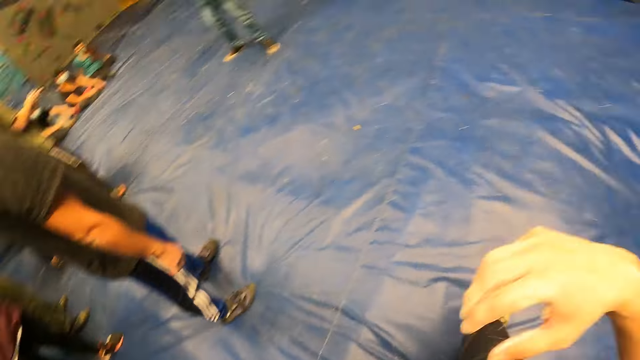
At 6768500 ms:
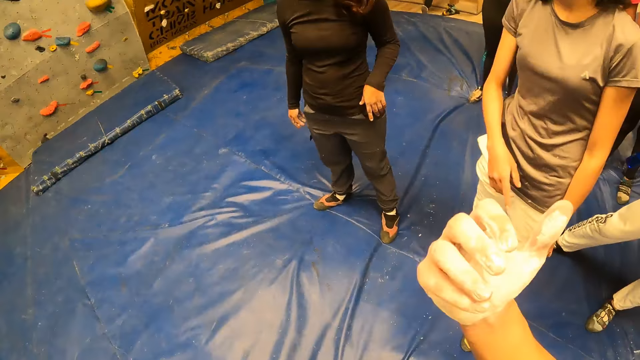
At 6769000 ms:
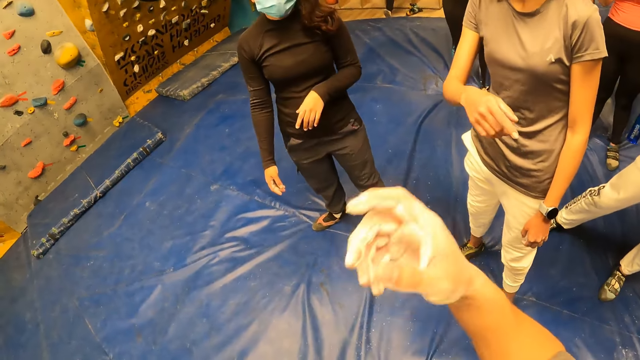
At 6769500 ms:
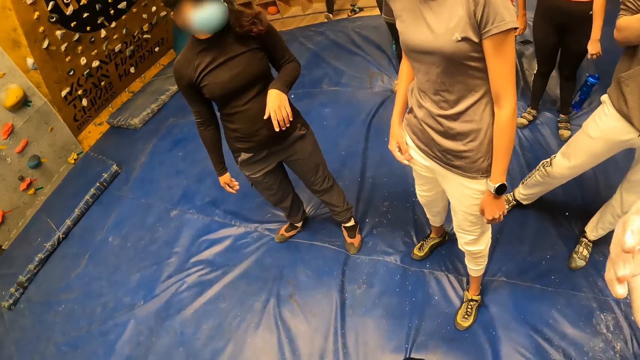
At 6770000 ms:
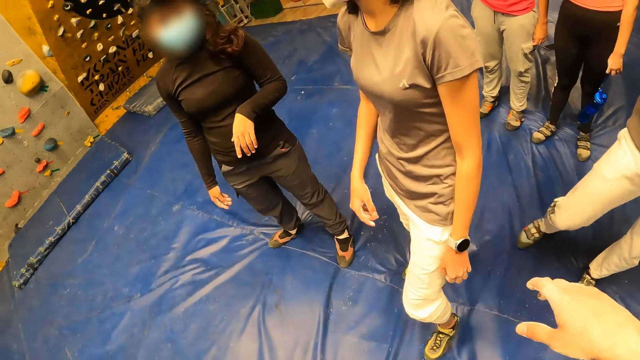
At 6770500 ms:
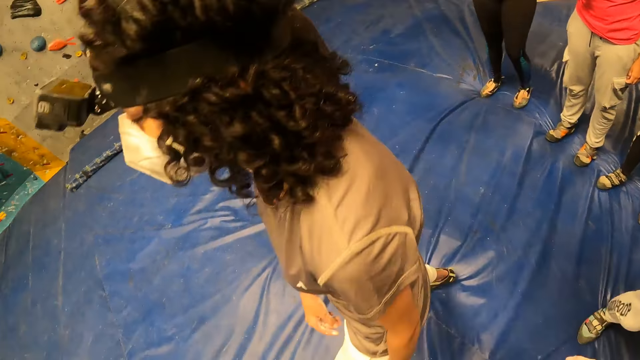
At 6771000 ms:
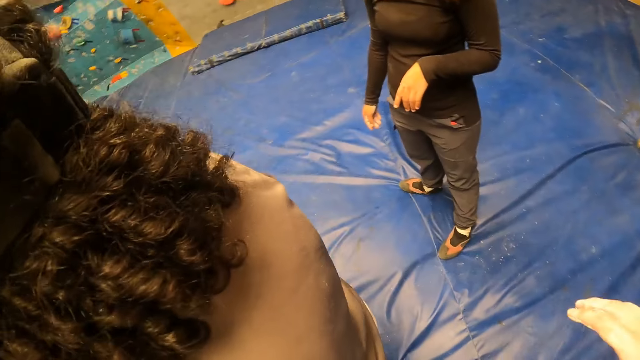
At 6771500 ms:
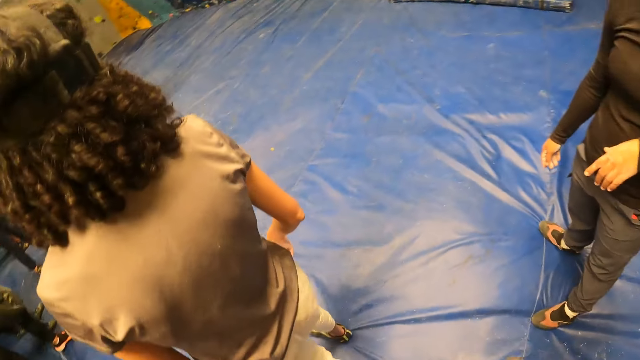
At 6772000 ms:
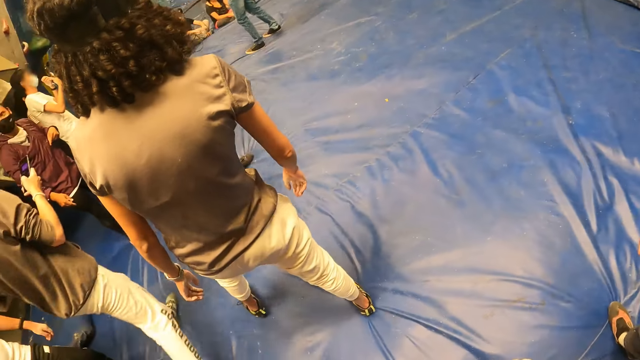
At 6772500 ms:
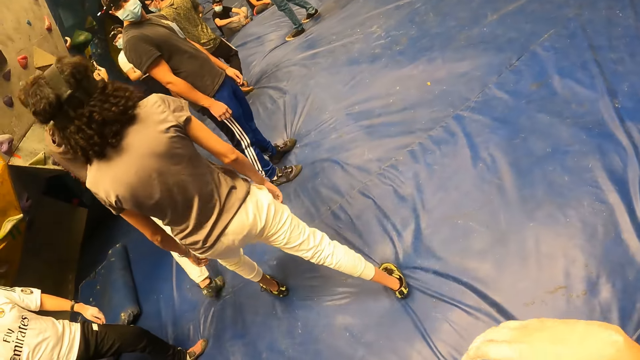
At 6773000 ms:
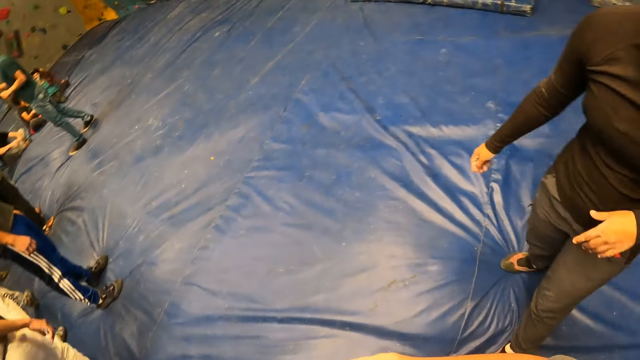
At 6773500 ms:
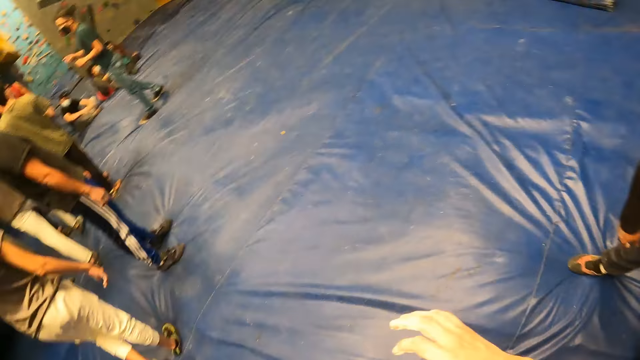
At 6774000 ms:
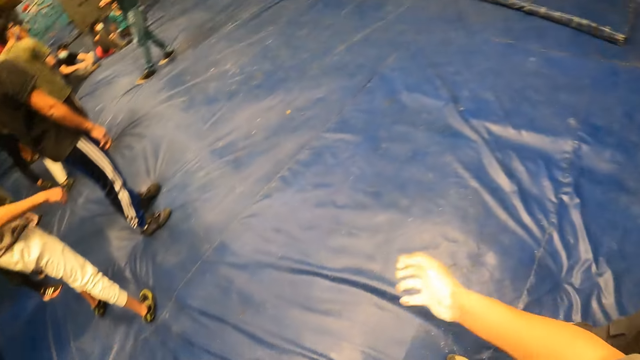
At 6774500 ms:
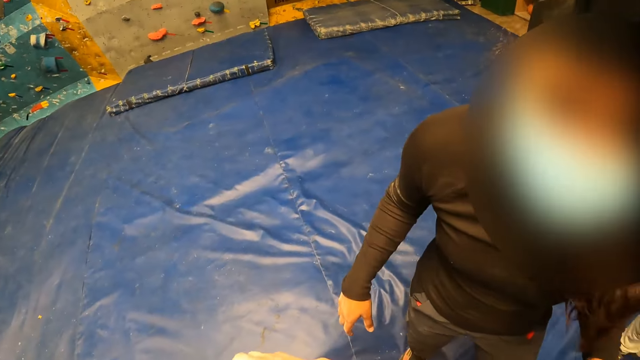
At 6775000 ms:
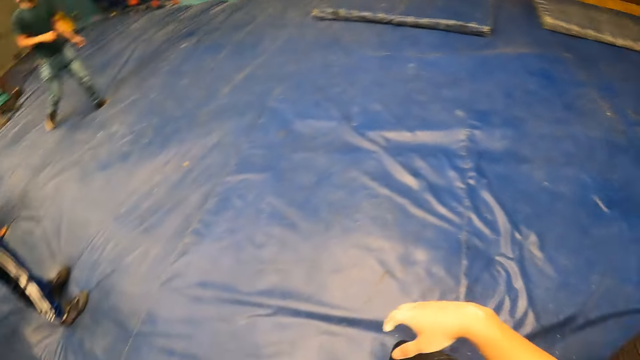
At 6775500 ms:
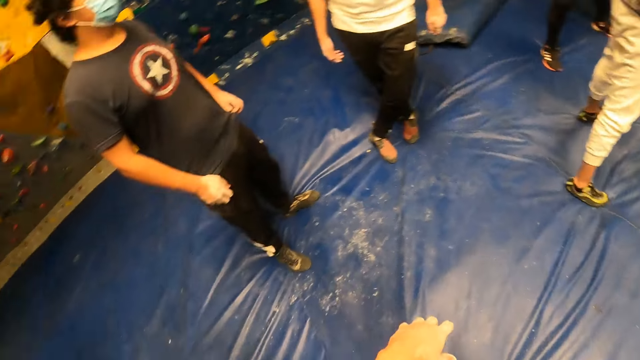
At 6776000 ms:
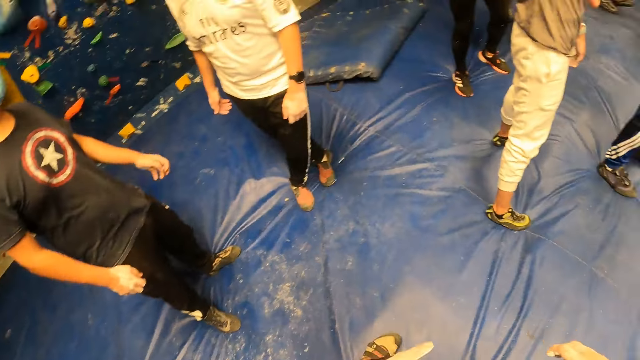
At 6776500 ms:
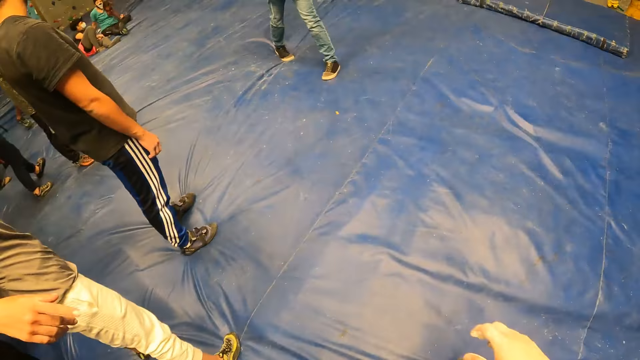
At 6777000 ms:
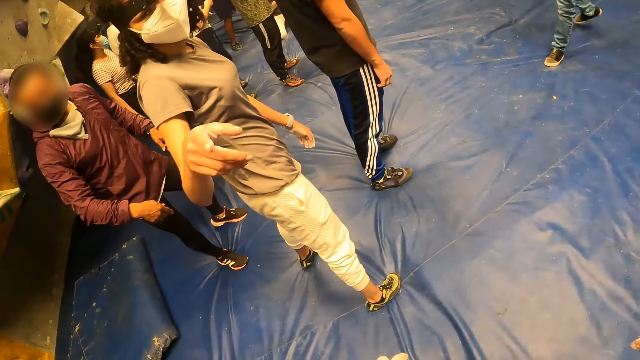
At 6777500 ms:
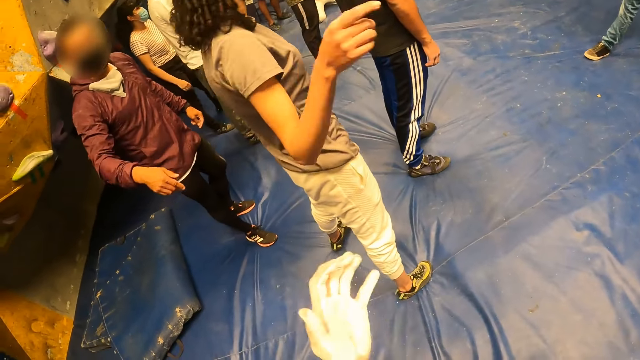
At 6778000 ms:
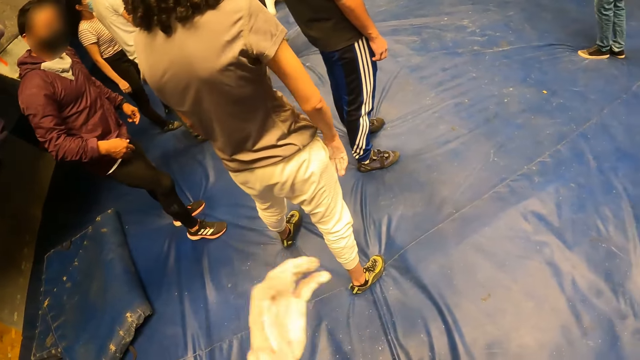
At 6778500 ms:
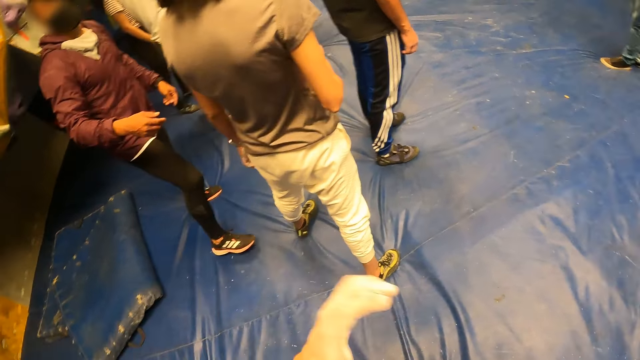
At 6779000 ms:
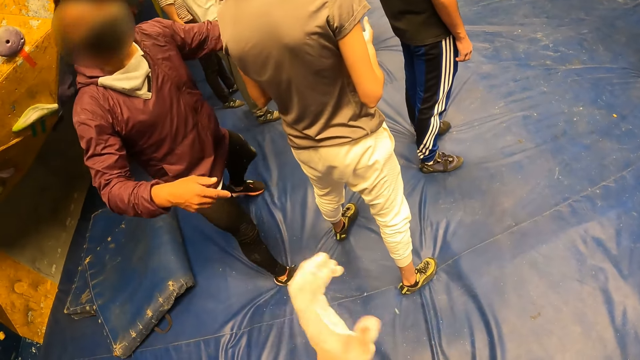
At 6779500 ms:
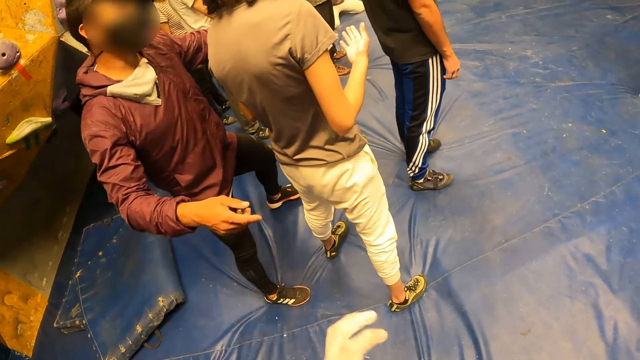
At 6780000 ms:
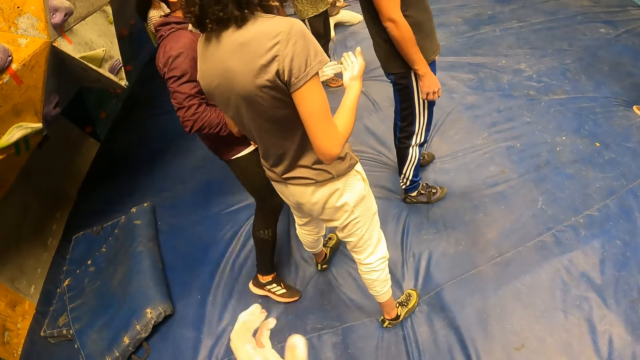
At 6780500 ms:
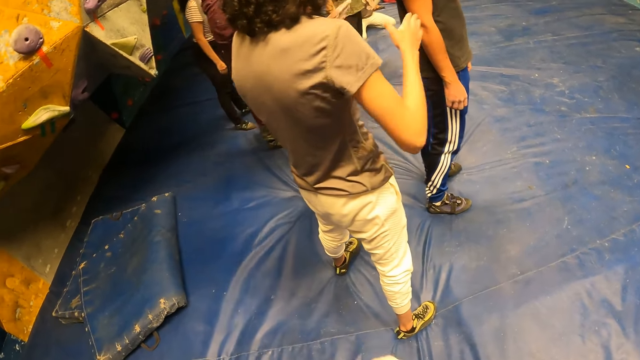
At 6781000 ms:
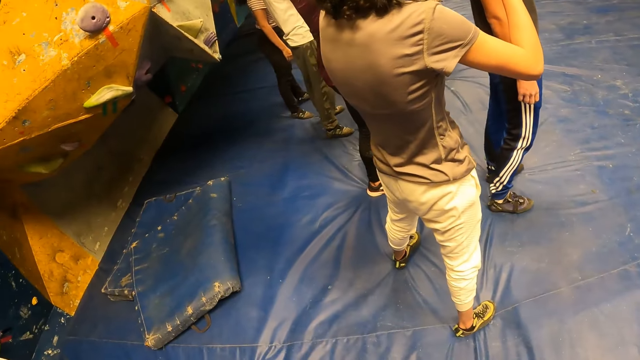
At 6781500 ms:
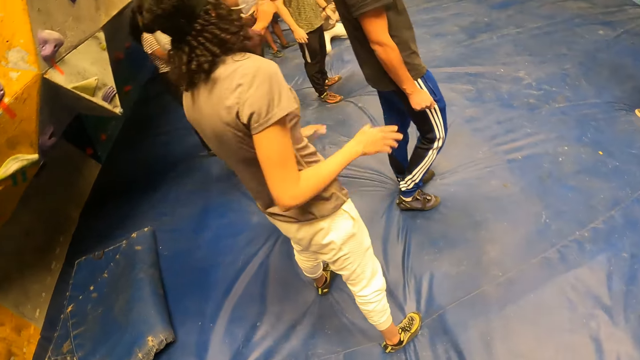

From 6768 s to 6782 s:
The camera wearer converses with a woman. He converses with another woman. He looks around. He converses with a group of people. He shakes his hand.

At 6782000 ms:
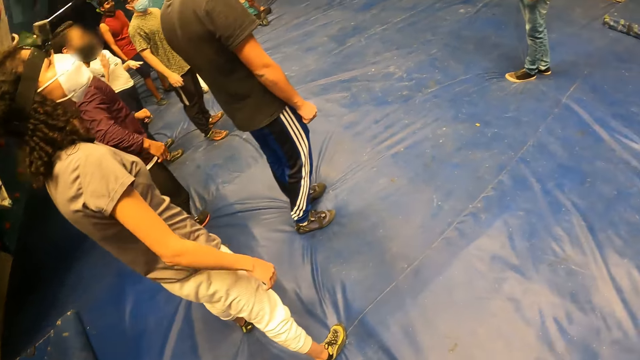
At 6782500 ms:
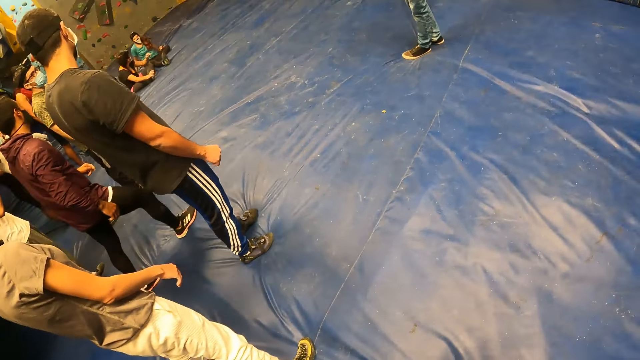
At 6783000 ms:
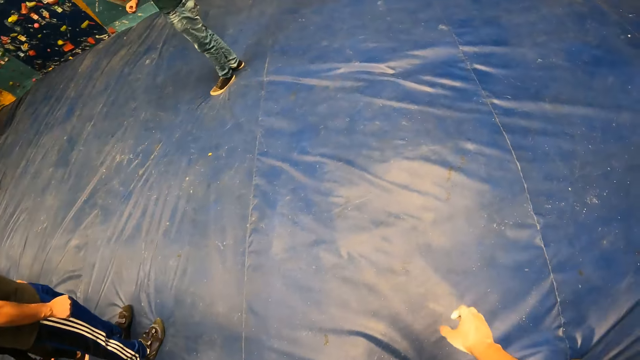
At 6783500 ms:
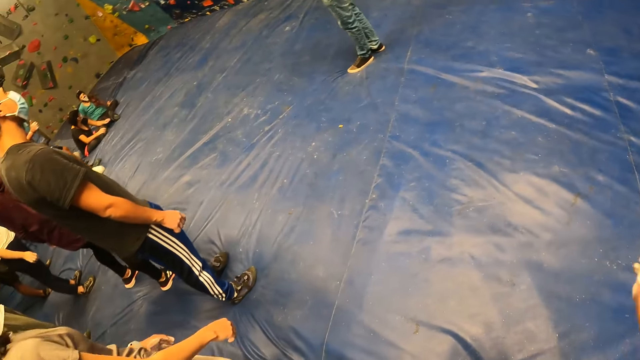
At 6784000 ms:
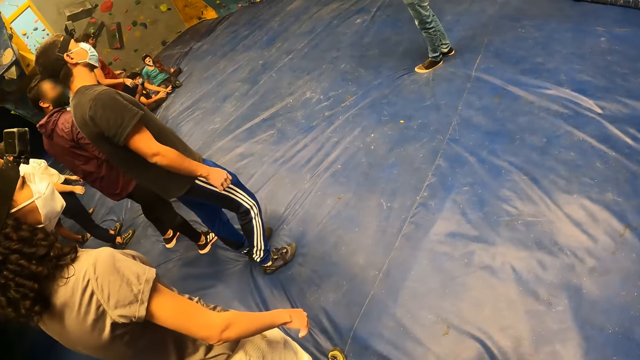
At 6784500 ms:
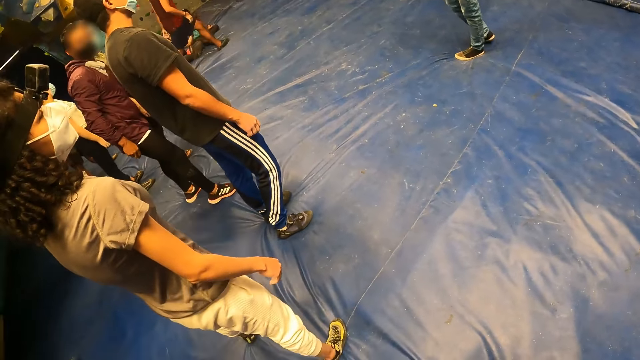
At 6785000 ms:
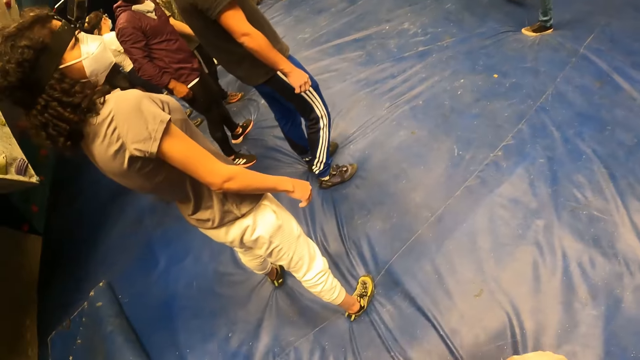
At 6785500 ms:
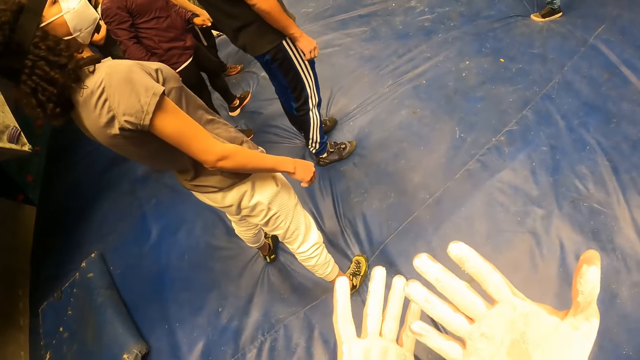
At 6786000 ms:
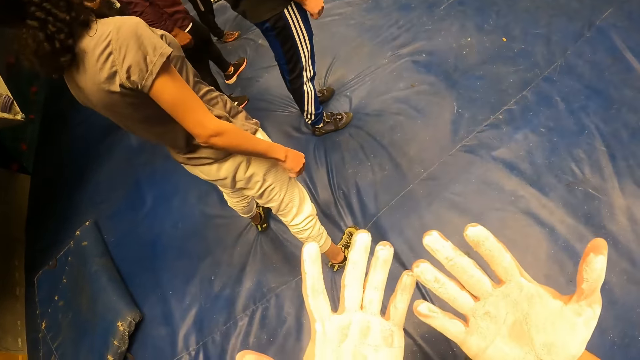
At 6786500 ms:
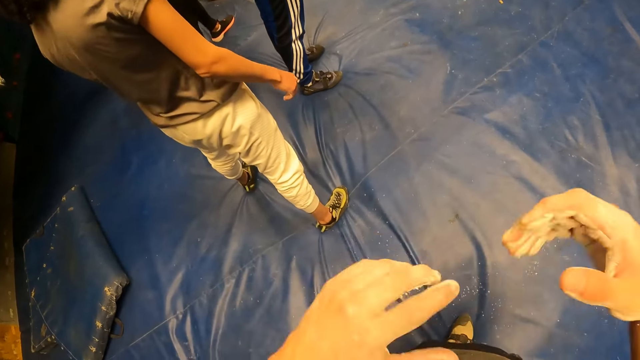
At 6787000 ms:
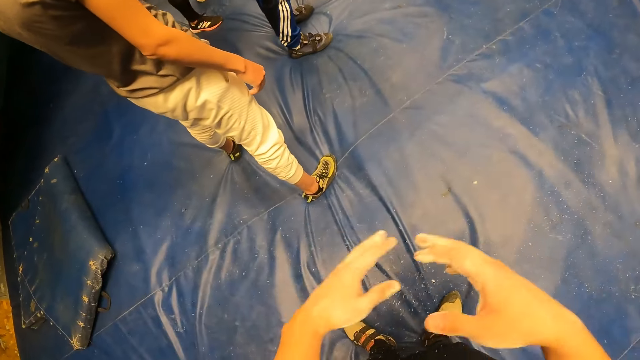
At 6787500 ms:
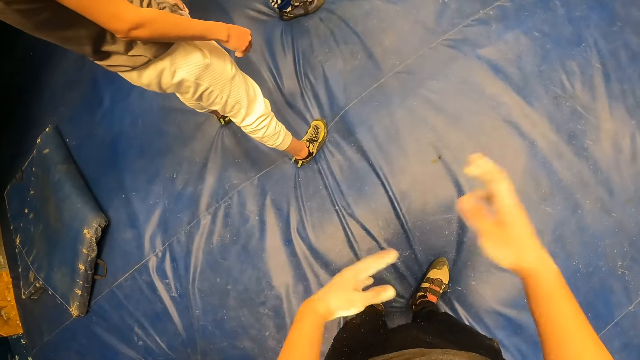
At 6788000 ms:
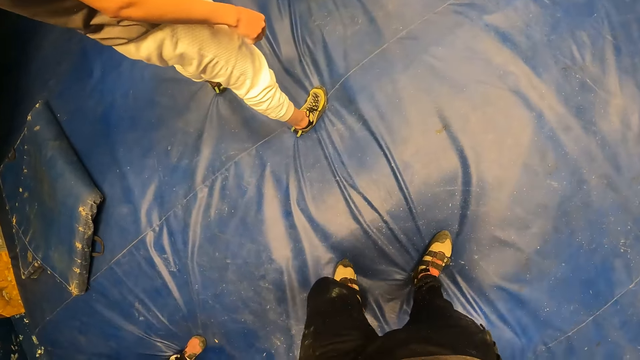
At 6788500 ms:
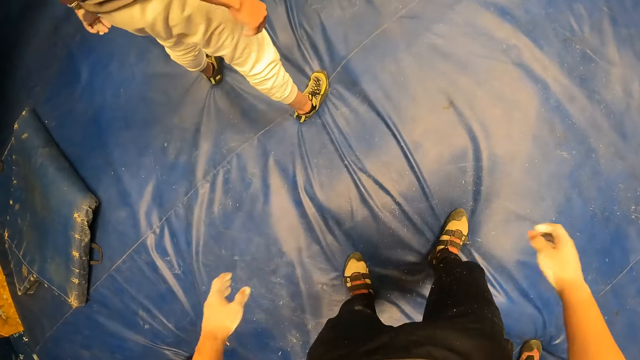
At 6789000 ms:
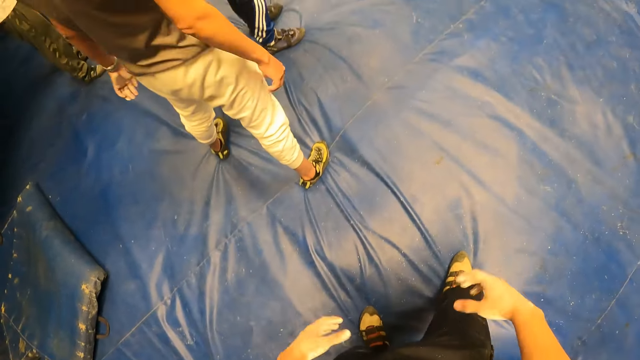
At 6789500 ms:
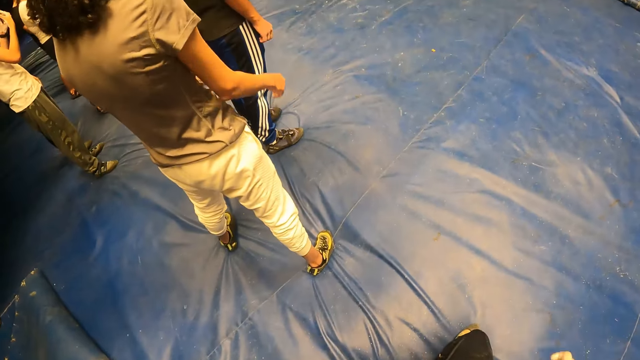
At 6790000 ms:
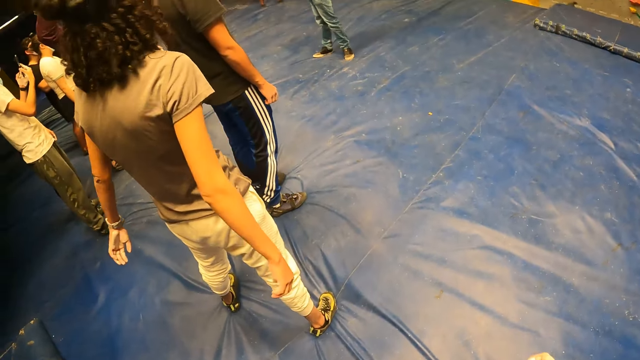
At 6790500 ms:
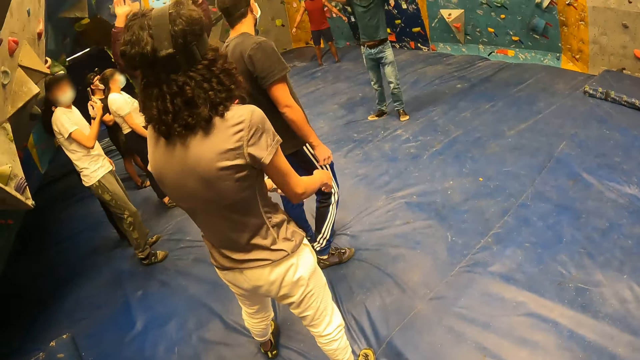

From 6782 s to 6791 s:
The camera wearer swings his hands. He inspects his hands. He swings his hands. He shakes his hands.
